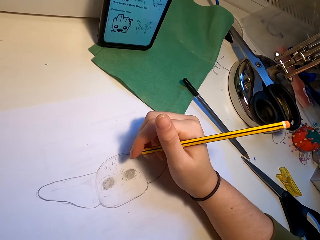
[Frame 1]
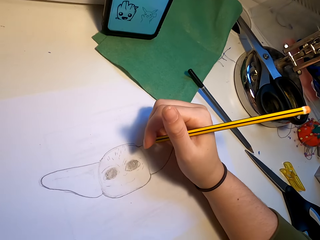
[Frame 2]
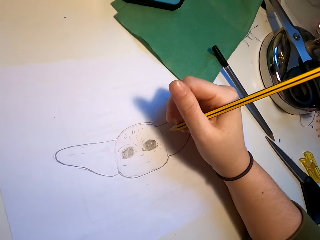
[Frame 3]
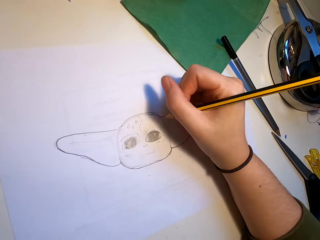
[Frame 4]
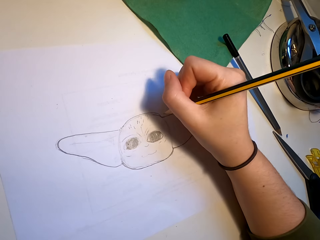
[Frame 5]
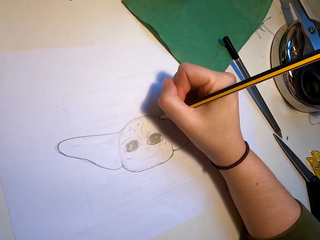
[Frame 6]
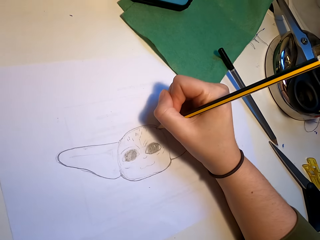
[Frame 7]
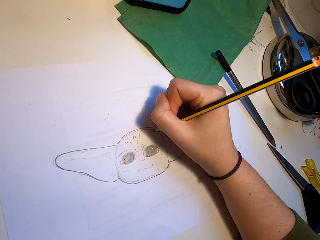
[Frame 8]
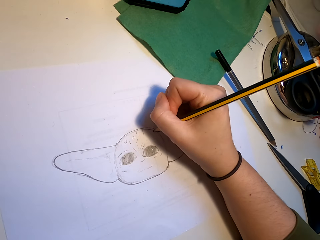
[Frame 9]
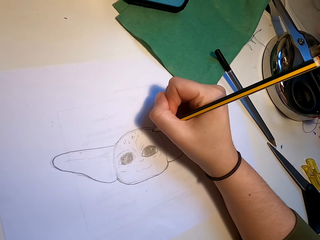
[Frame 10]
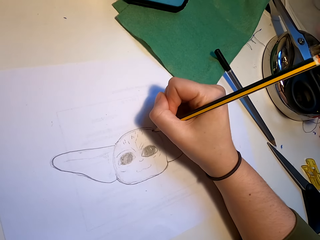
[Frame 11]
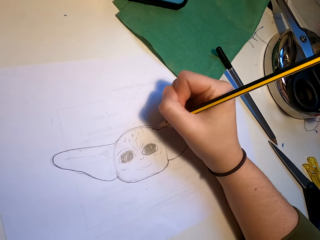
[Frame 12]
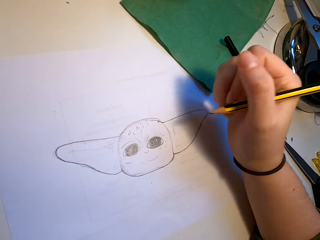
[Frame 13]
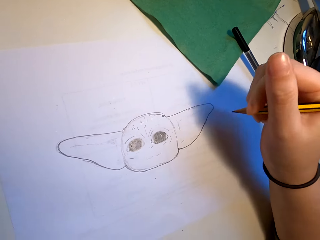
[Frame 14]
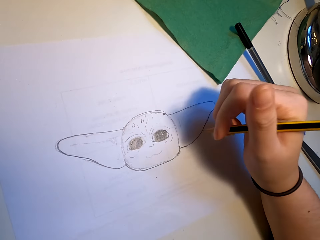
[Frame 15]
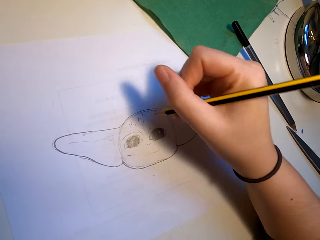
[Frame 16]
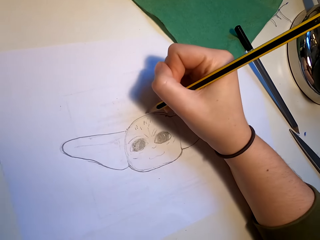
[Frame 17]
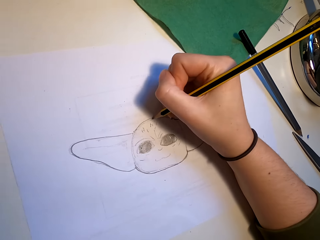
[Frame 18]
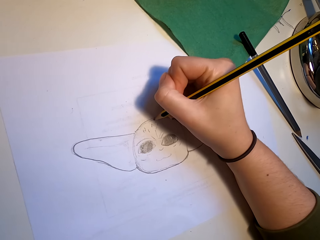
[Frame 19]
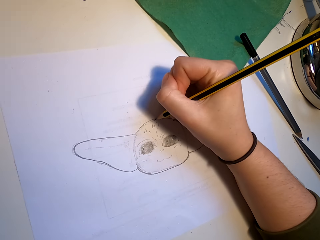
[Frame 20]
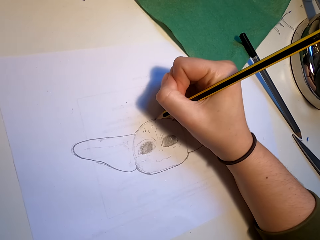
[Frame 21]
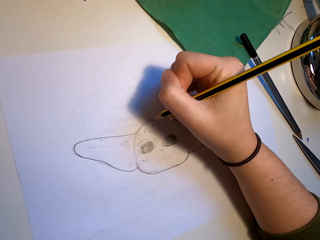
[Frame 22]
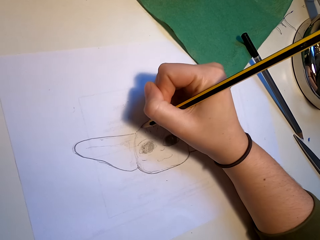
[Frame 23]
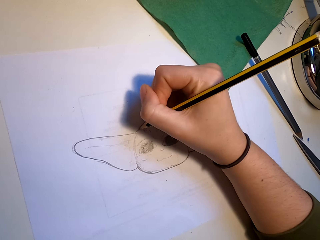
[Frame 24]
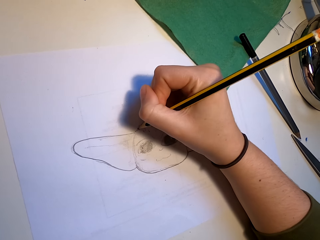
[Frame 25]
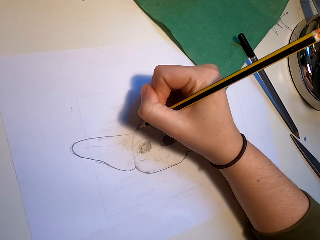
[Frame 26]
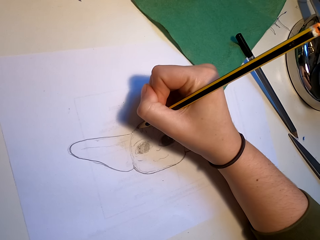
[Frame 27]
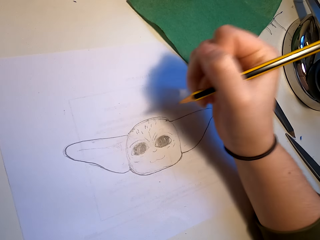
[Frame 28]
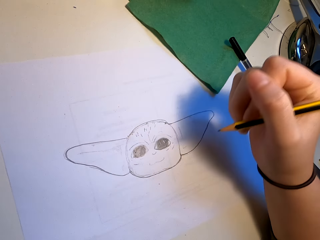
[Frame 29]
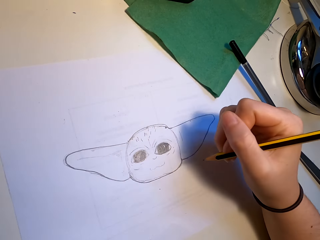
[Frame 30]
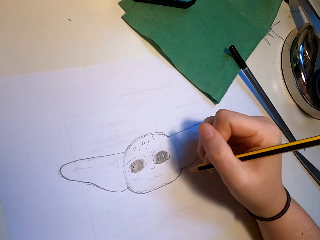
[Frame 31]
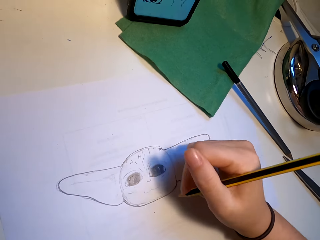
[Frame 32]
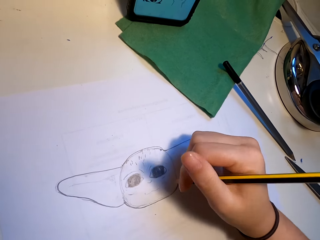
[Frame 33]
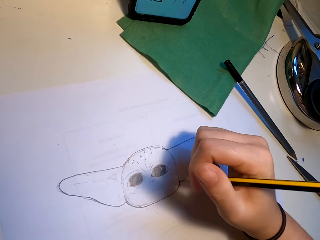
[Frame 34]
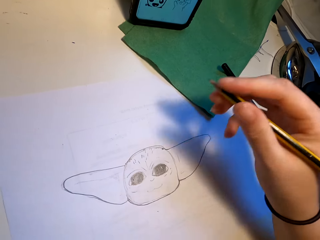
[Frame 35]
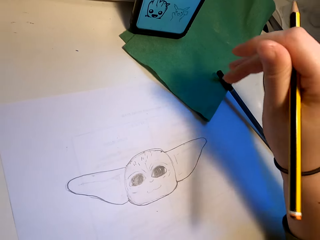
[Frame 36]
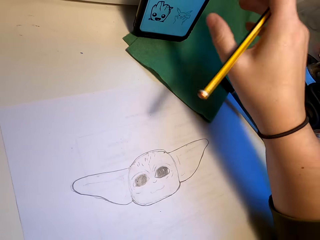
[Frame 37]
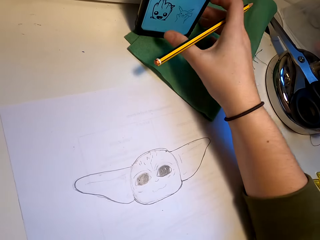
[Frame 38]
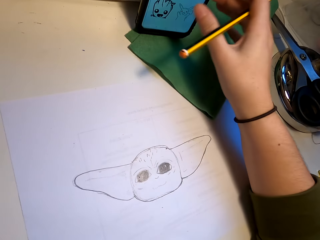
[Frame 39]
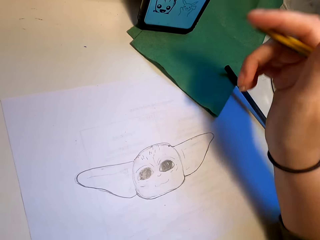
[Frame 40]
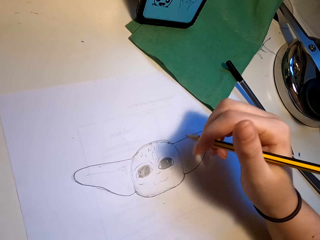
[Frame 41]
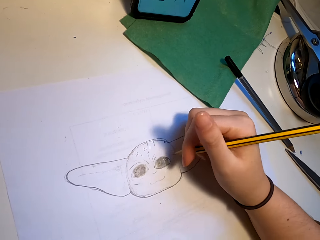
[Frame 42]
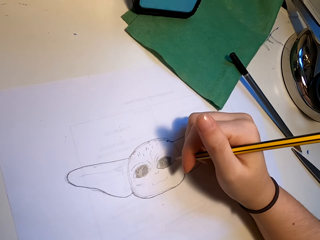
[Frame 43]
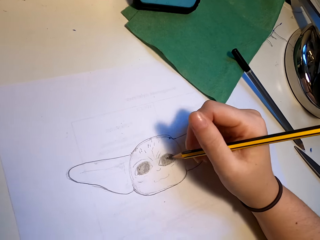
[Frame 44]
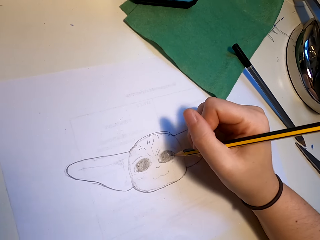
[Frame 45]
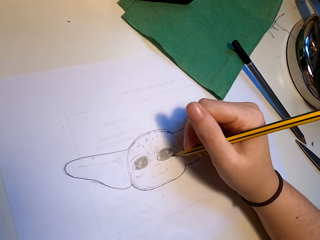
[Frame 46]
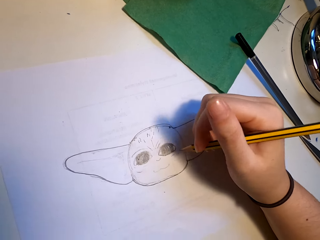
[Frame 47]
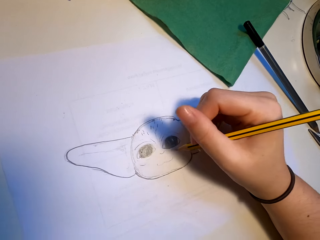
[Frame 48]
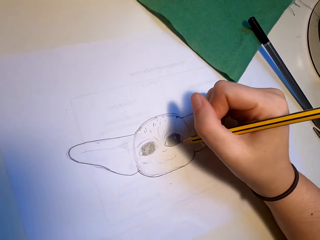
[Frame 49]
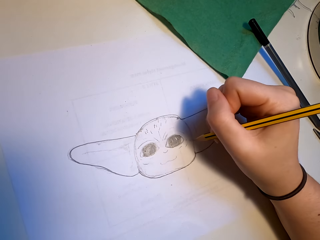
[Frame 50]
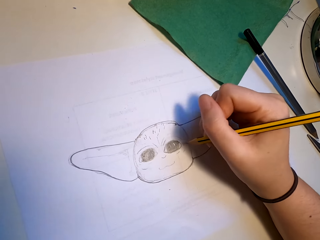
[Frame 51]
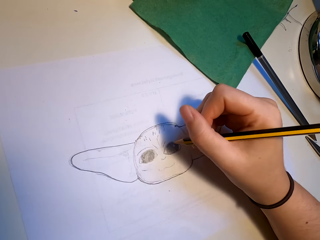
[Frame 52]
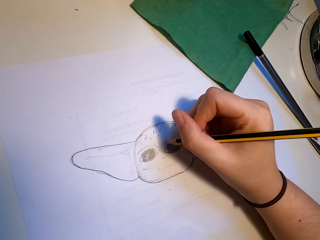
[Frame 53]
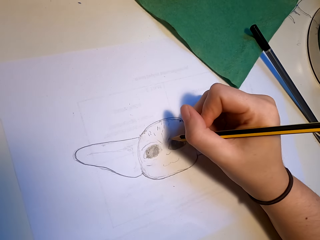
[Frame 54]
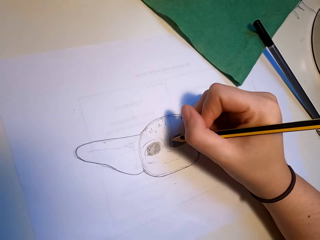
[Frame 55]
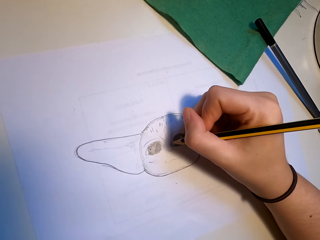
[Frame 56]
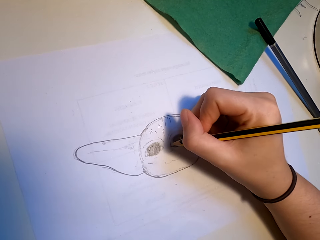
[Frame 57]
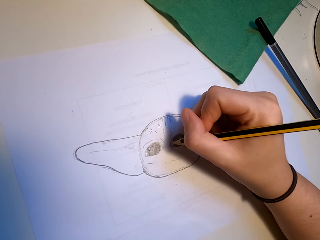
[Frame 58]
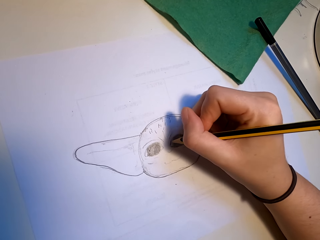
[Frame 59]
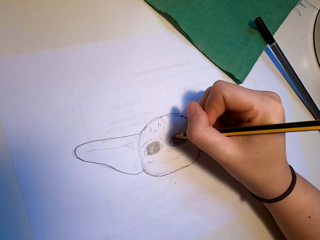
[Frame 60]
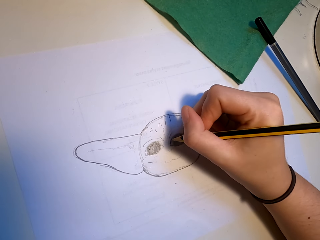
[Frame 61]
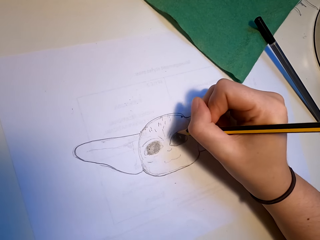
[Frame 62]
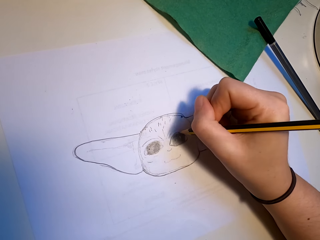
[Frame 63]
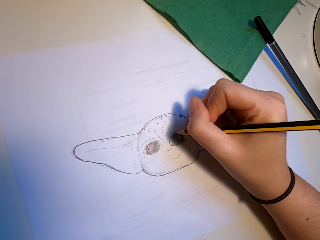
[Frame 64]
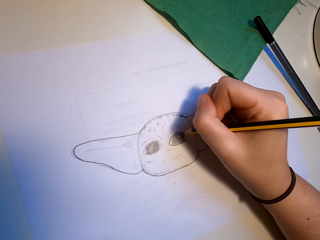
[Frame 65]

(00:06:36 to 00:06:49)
The camera wearer draws. They touch the phone. They draw.

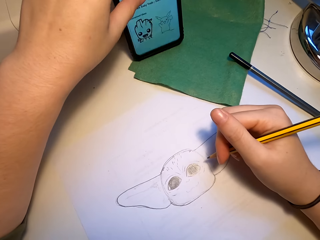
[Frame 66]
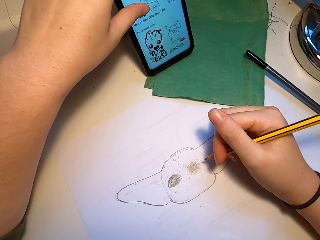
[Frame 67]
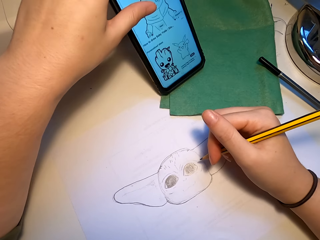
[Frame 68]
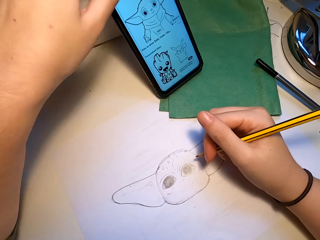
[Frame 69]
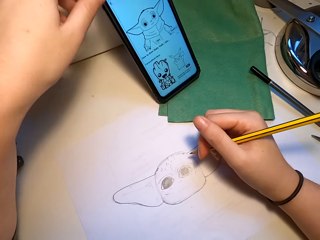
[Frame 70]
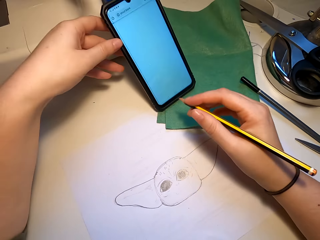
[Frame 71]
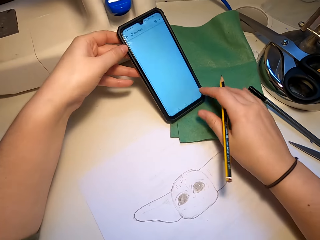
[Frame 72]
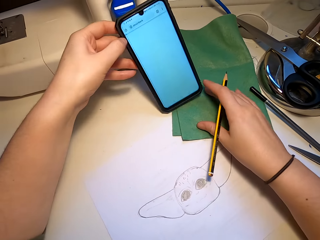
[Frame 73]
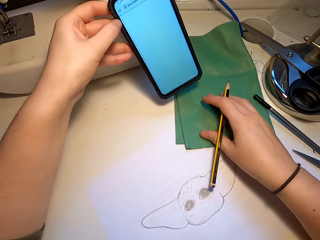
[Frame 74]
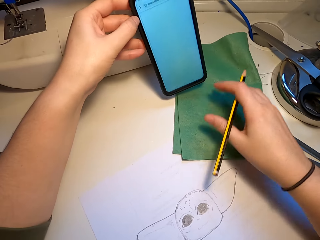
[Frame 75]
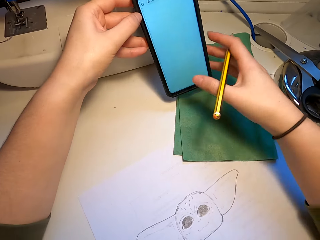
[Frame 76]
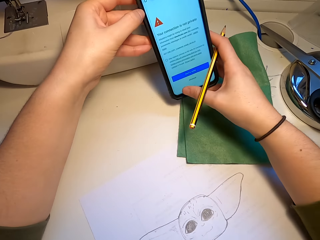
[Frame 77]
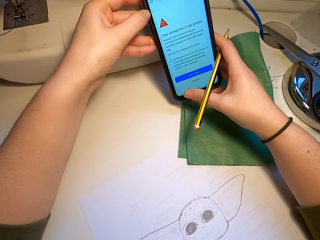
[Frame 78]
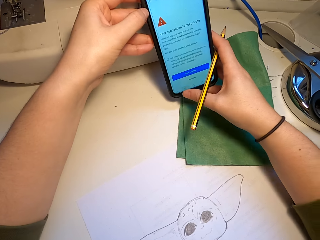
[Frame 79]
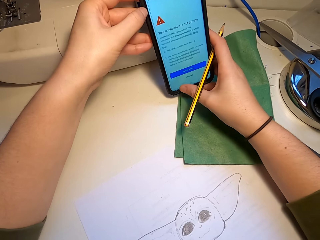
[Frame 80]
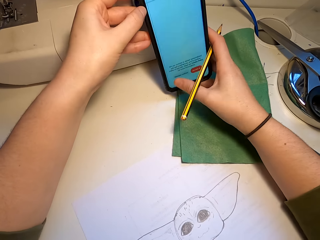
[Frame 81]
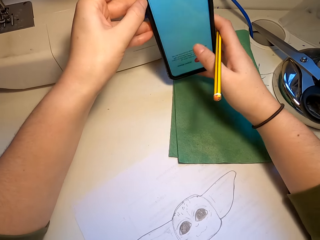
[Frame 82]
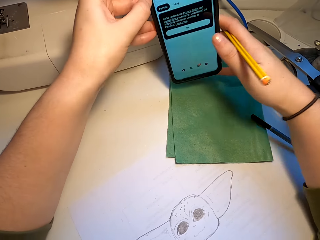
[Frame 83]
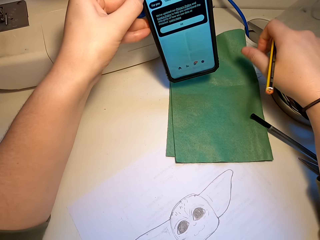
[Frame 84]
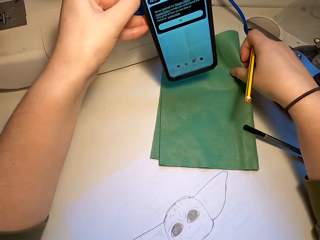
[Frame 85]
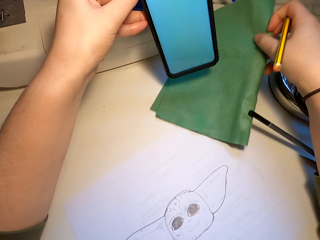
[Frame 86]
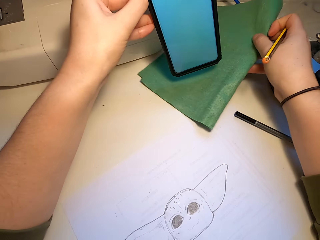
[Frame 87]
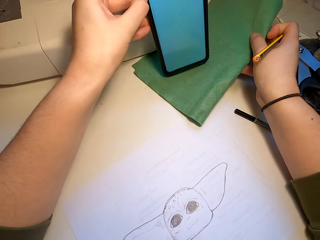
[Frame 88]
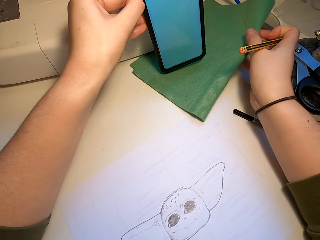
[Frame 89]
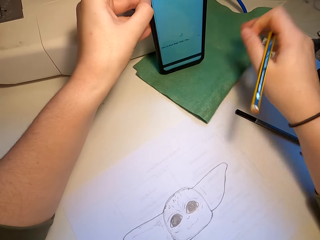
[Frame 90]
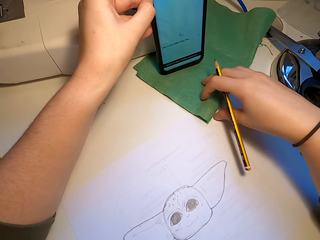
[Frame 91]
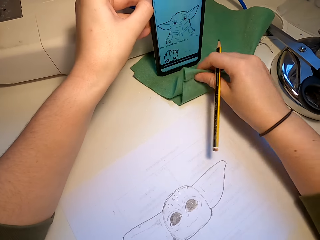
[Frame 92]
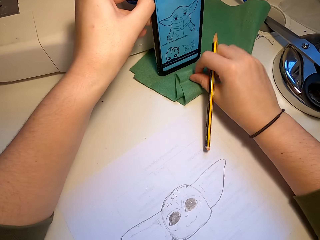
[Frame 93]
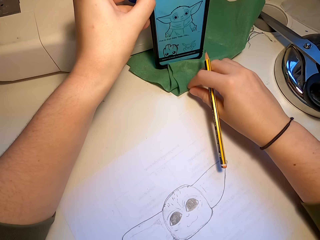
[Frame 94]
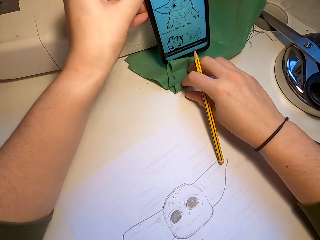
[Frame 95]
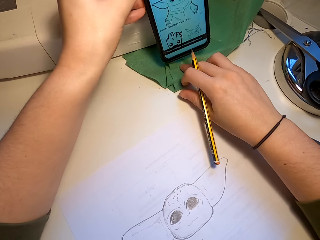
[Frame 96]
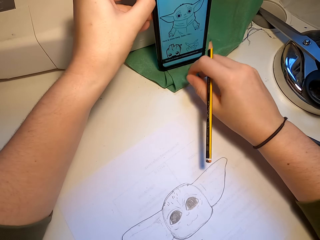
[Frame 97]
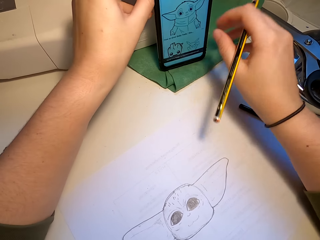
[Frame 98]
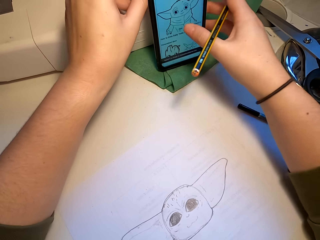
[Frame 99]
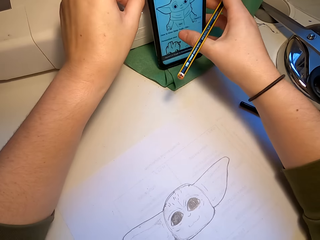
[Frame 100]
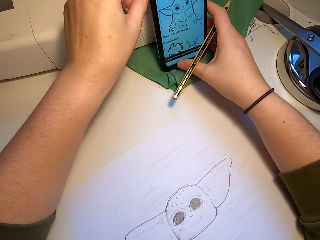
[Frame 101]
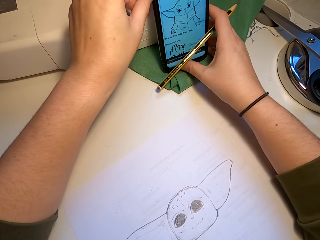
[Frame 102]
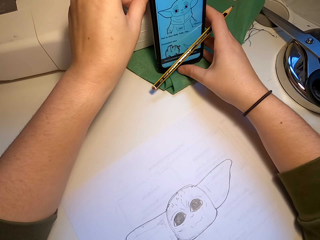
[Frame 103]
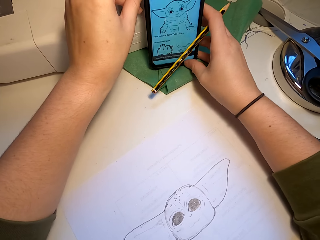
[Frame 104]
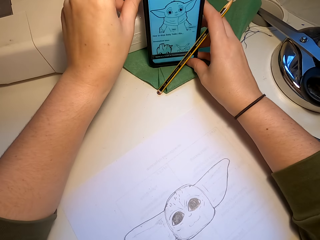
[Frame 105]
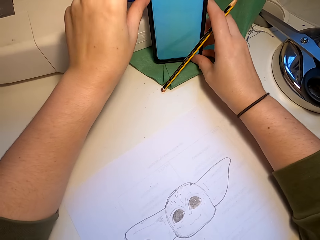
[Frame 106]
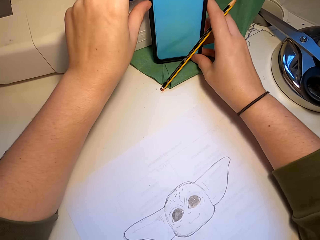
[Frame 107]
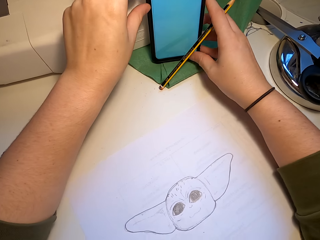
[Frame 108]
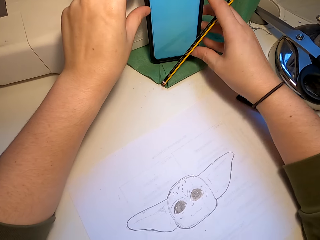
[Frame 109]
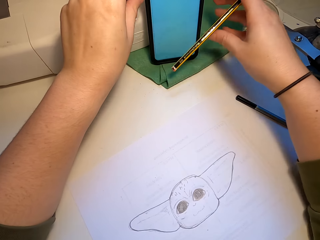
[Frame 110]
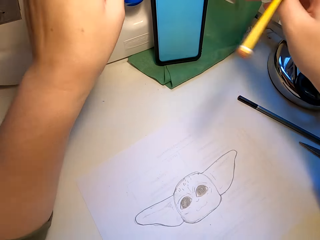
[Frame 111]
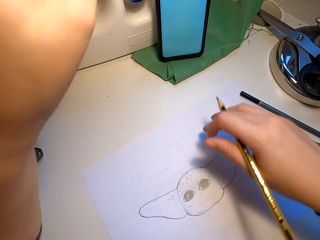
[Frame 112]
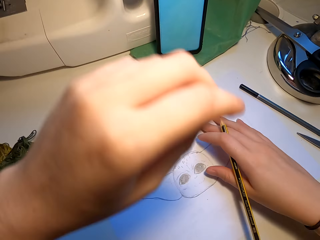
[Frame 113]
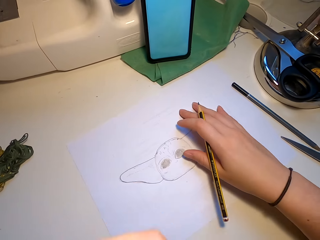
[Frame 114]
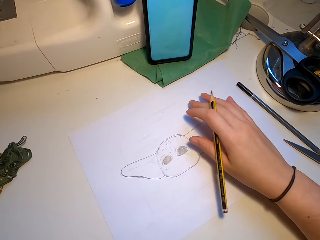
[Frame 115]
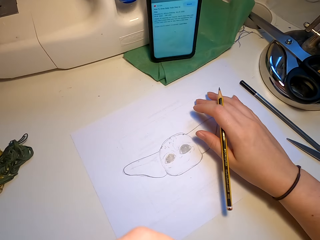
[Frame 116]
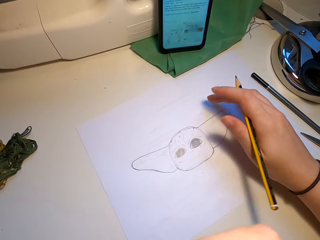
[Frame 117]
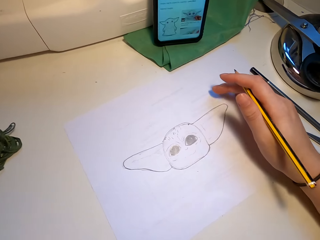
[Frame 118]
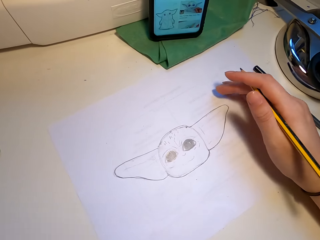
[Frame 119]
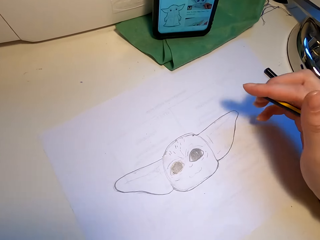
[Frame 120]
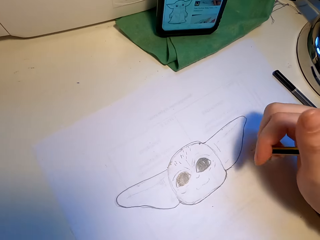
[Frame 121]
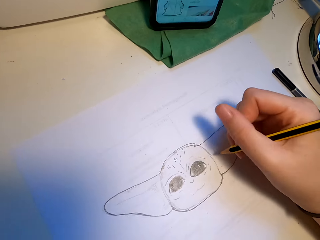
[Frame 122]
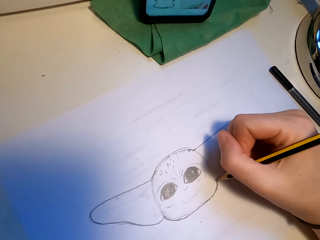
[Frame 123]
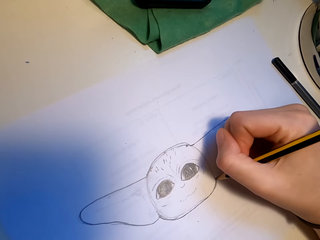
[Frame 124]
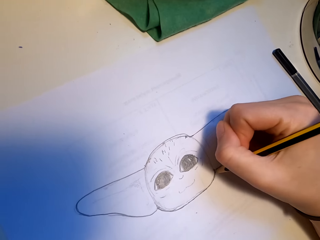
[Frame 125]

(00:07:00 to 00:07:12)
The camera wearer touches the phone screen. They tap on the phone. They touch the phone. They touch the phone screen. They touch the phone. They touch it again. They touch a piece of cloth on the table. They touch the piece of cloth on the table again. They place the phone in a stable position on the table. They touch the paper on the table.
